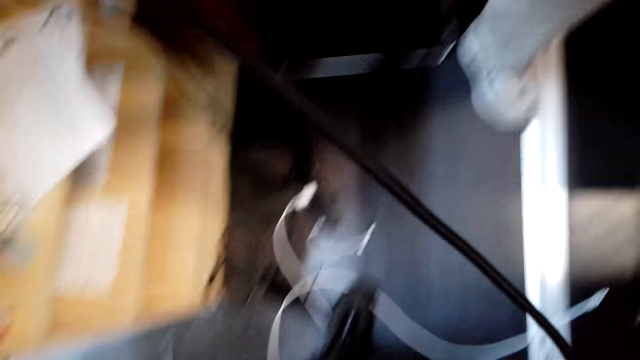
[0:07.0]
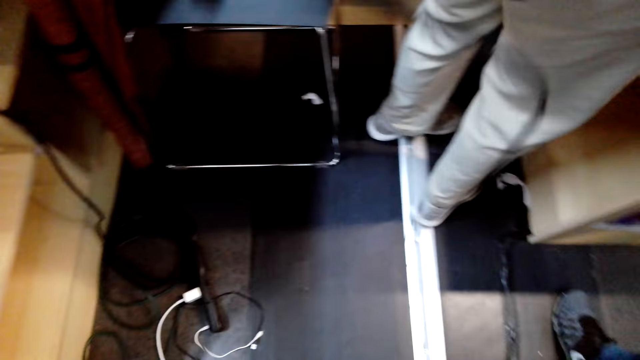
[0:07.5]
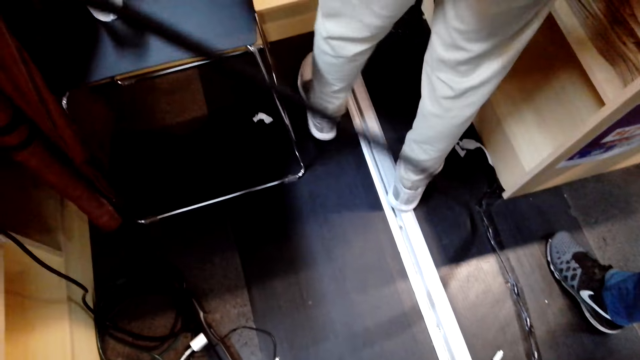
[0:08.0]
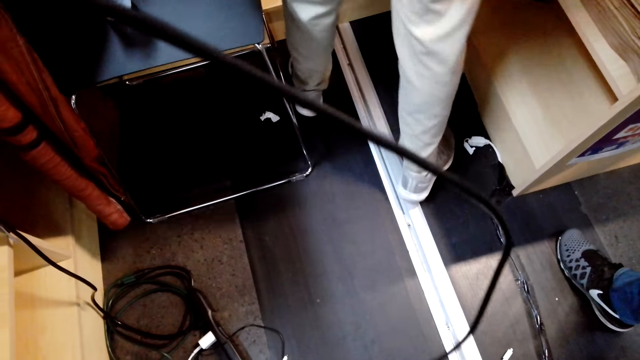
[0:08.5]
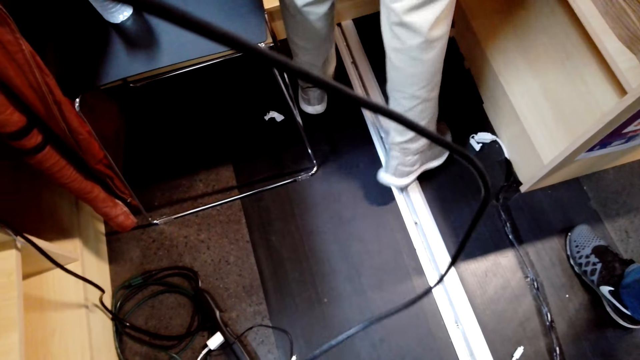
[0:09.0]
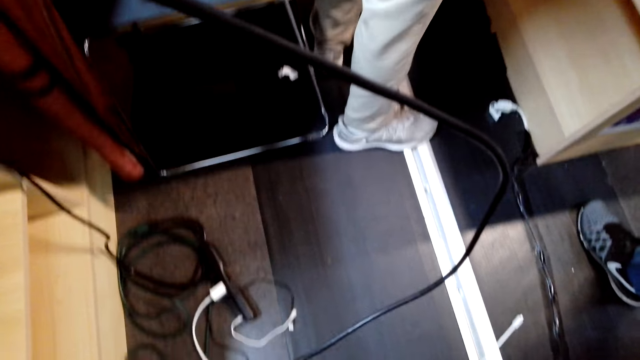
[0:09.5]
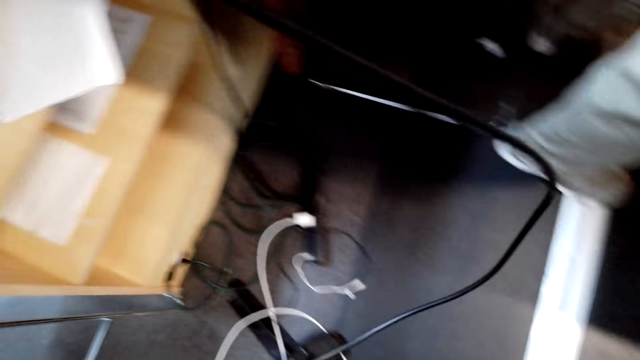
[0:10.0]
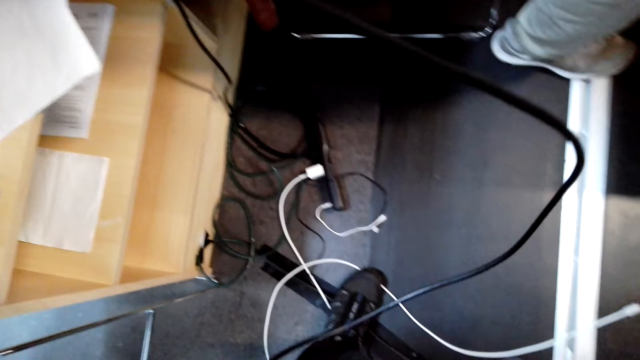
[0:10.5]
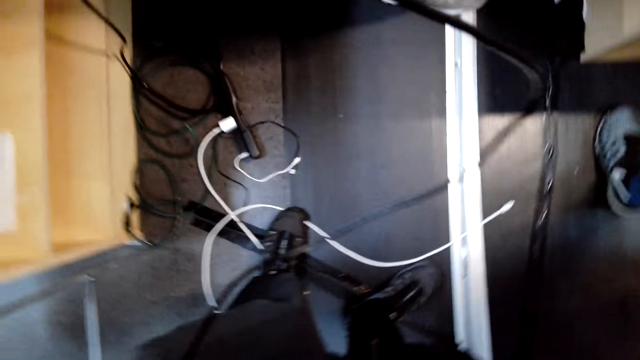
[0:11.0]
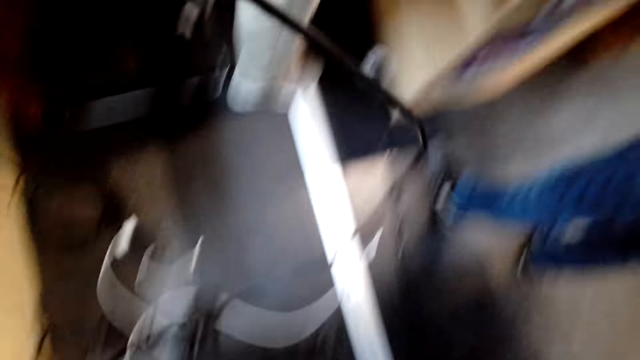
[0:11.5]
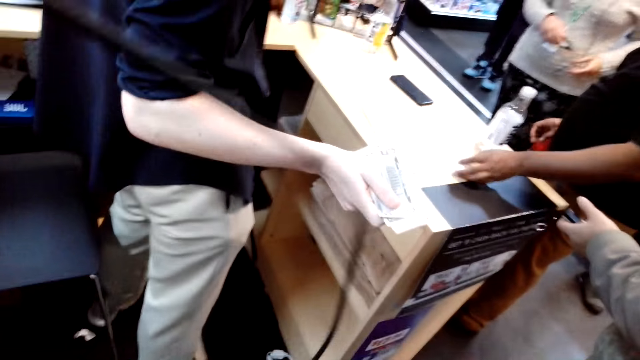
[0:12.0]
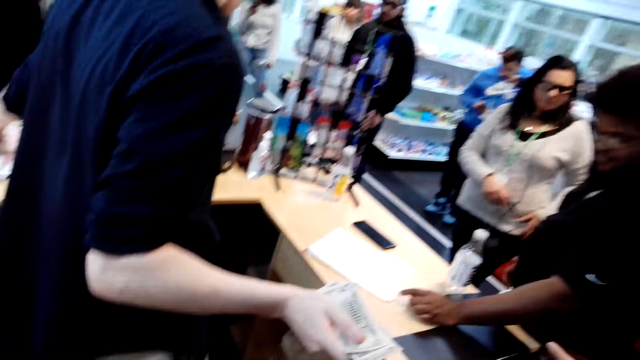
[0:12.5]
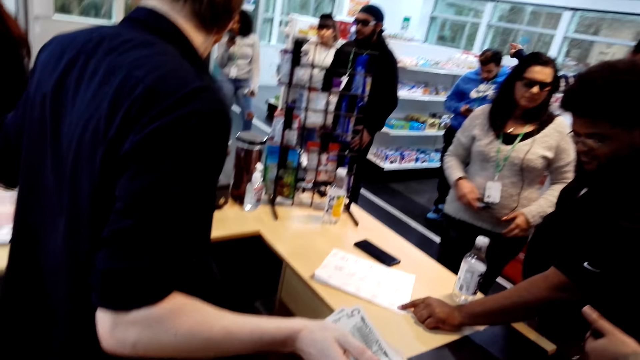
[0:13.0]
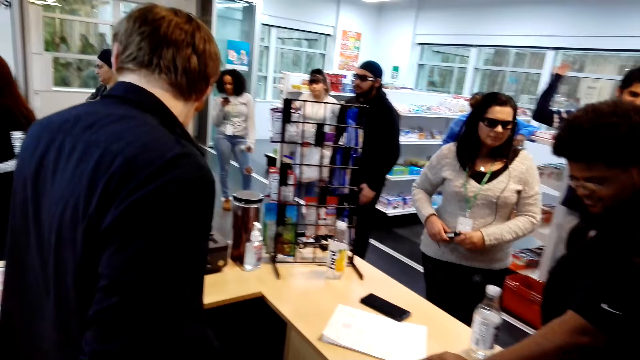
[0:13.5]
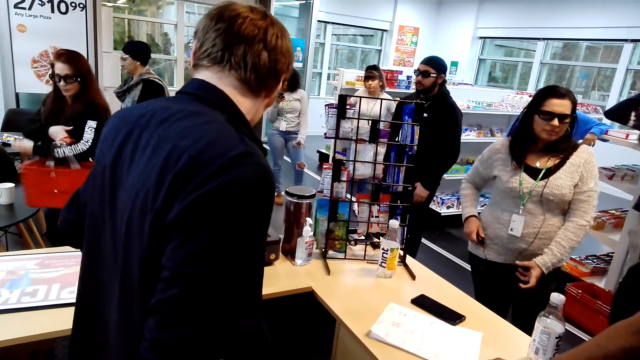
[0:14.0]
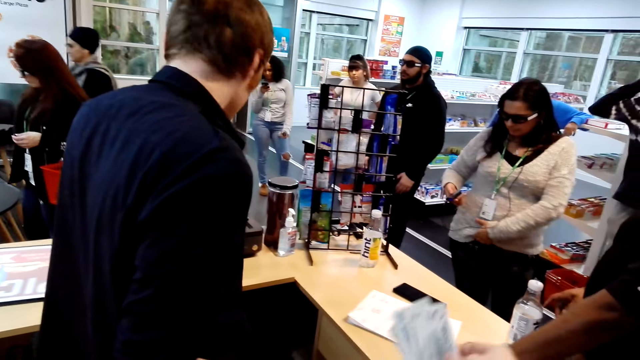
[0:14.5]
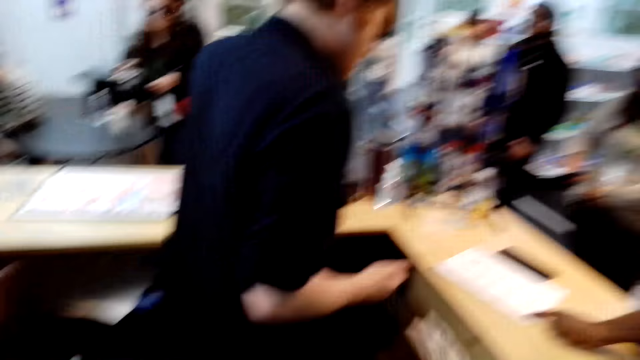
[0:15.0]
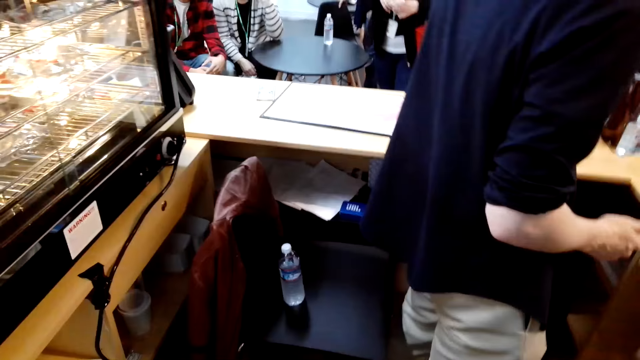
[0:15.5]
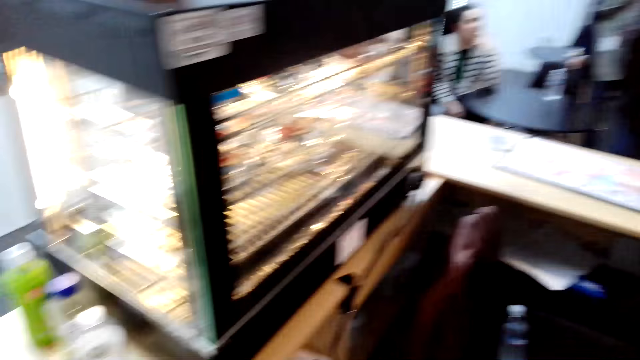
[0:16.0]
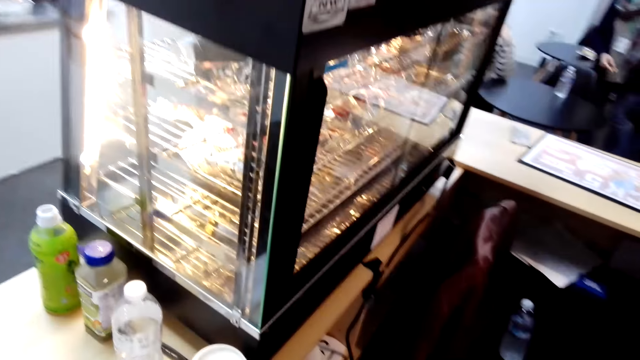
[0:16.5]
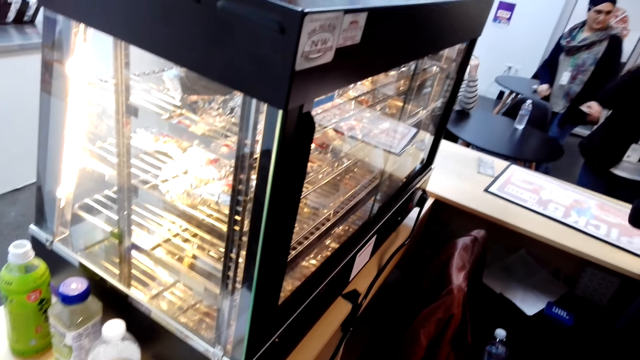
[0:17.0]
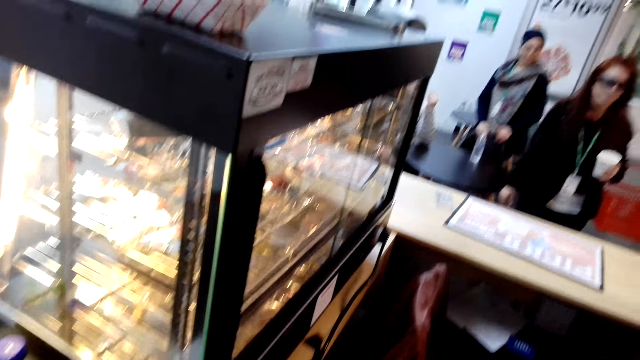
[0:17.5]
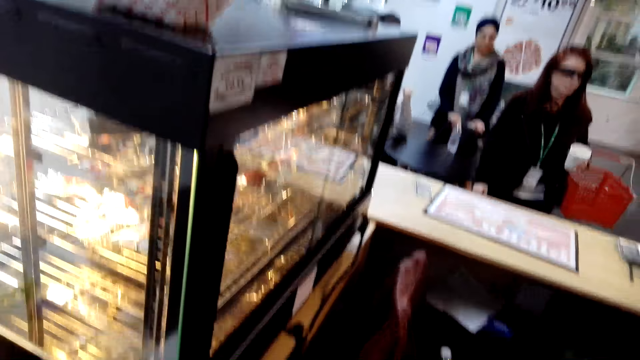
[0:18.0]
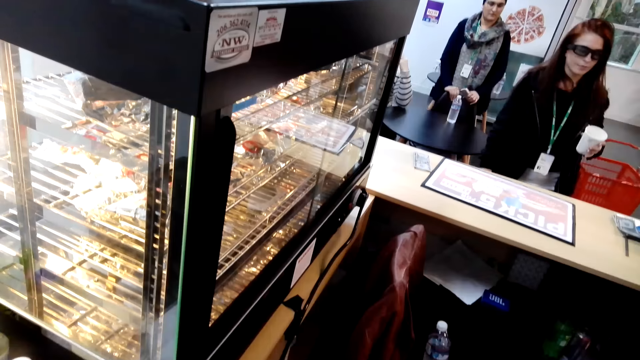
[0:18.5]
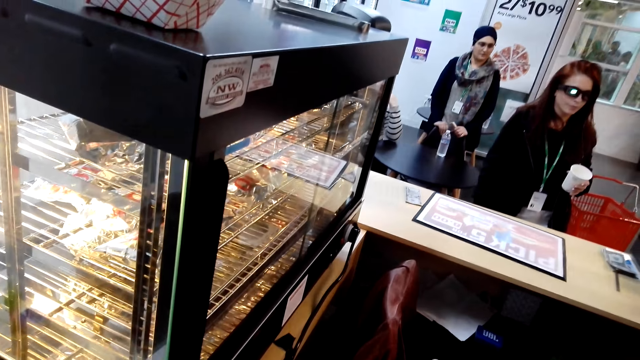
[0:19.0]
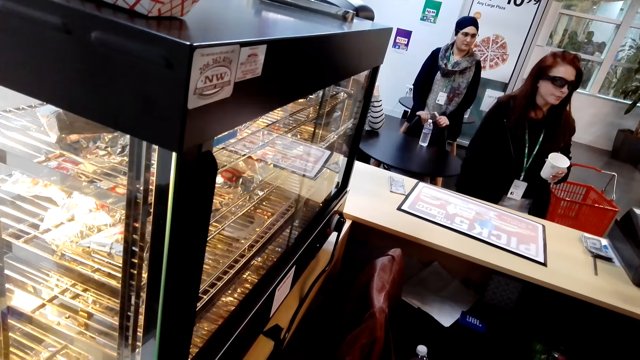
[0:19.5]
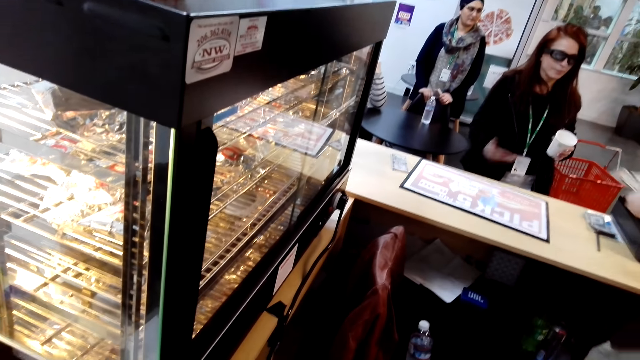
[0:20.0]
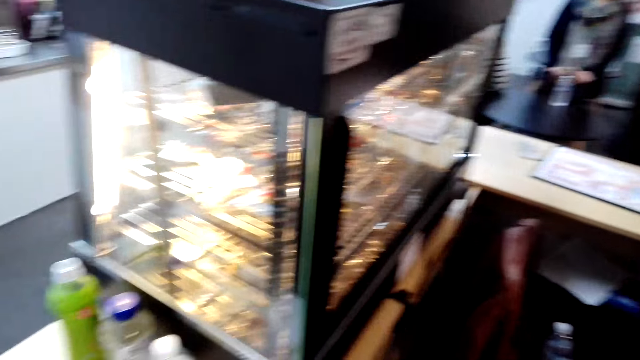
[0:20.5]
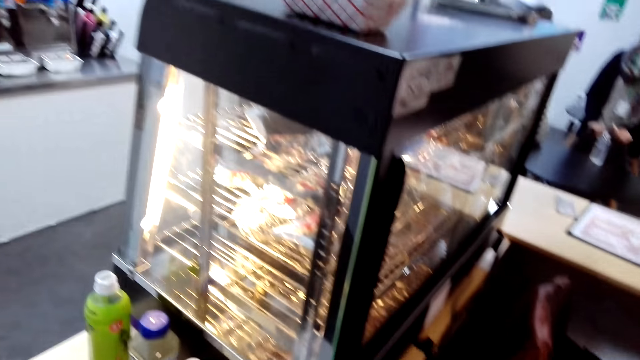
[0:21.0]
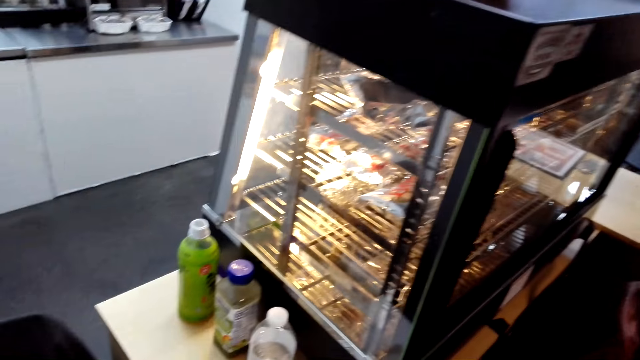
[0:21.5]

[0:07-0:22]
The camera wearer looks down. A man hands over the money to the camera wearer. The camera wearer looks around.

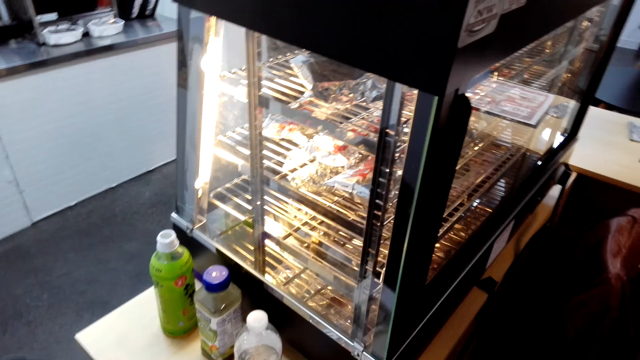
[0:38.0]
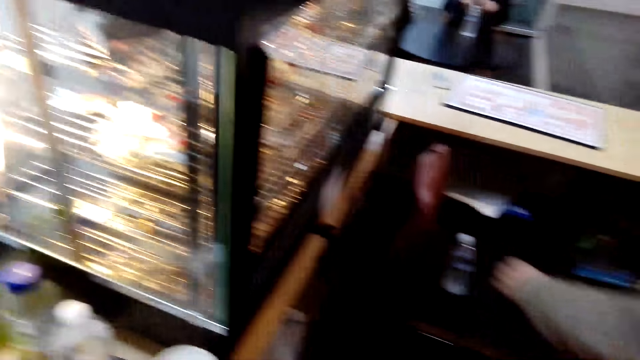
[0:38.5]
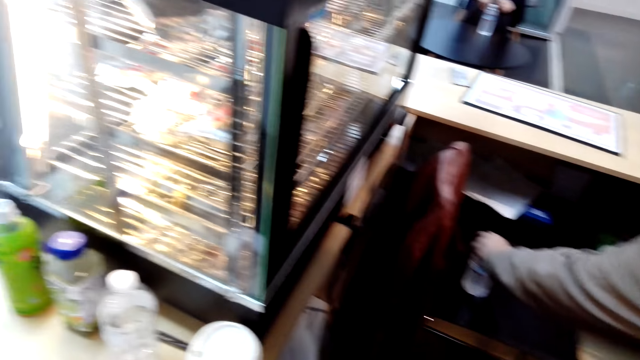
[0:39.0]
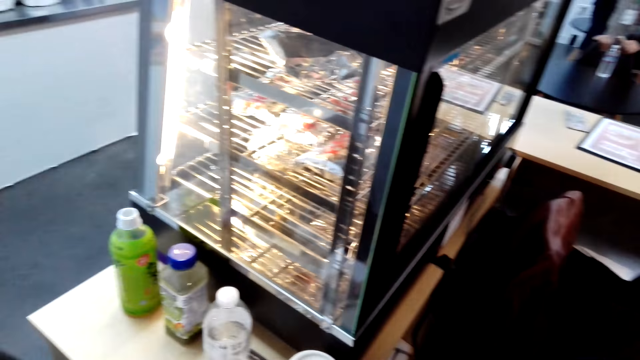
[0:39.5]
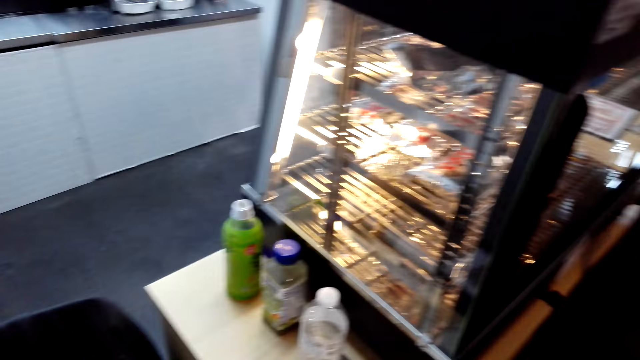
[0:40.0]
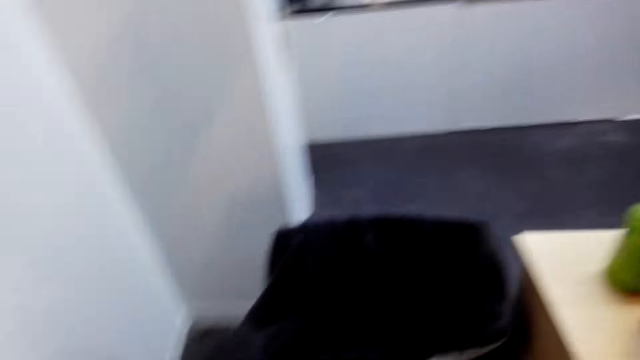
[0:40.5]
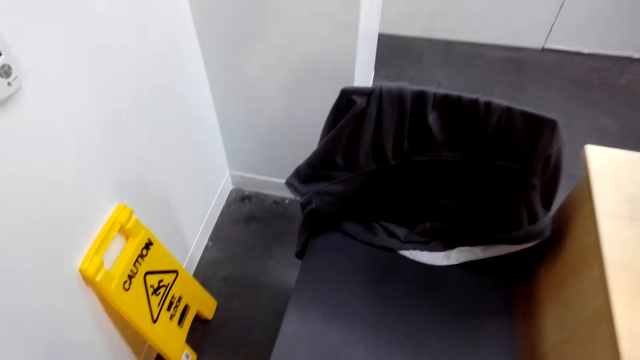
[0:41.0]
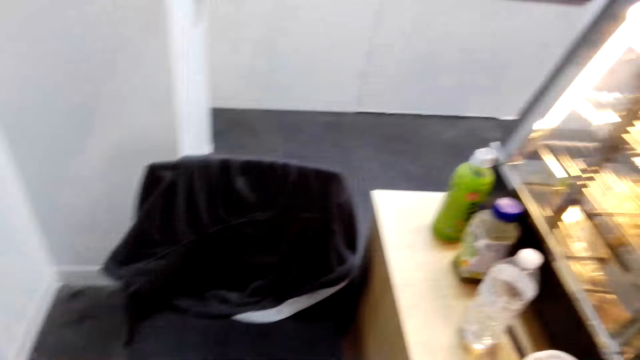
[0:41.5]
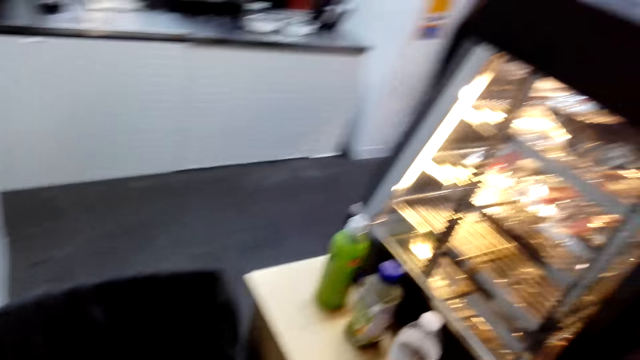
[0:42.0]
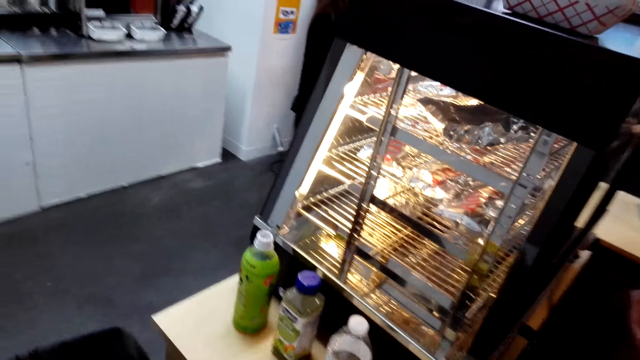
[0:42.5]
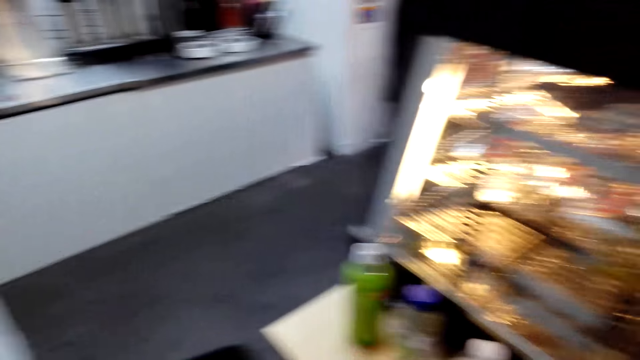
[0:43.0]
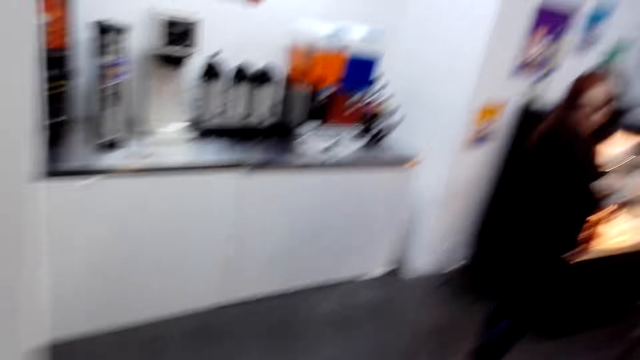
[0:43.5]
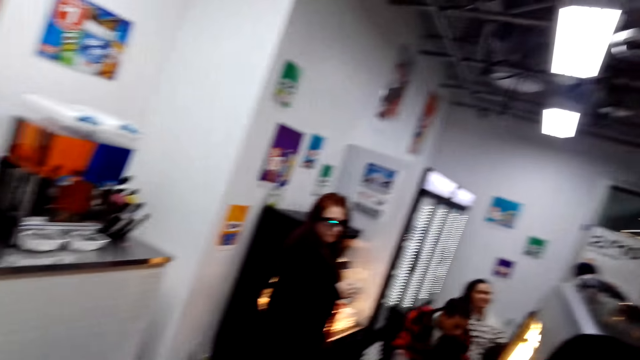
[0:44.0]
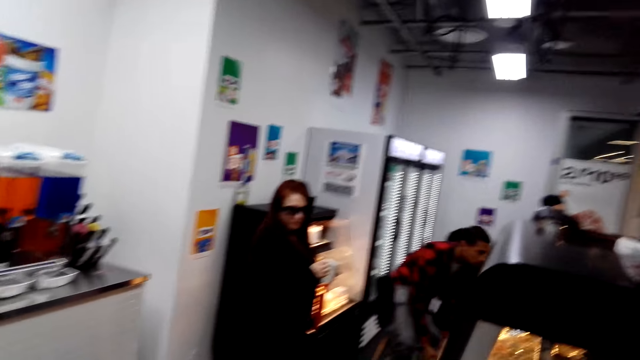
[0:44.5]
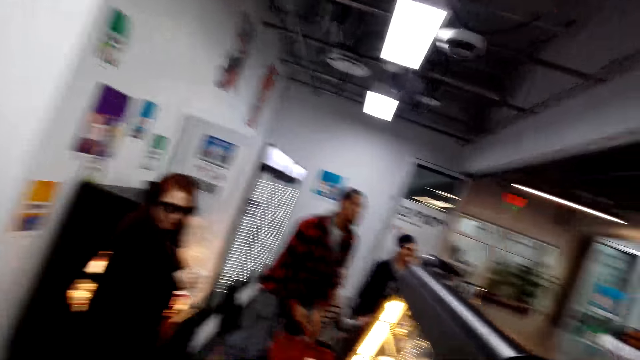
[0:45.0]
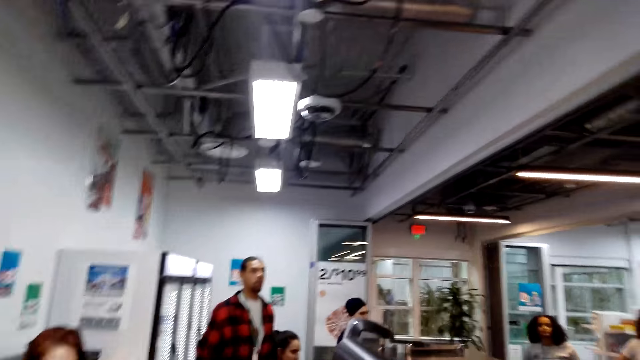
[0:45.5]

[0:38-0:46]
The camera wearer picks up a bottle. They walk around the shop. A man stands up from the chair.
